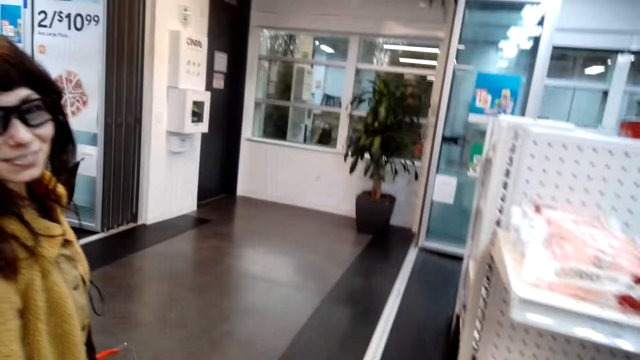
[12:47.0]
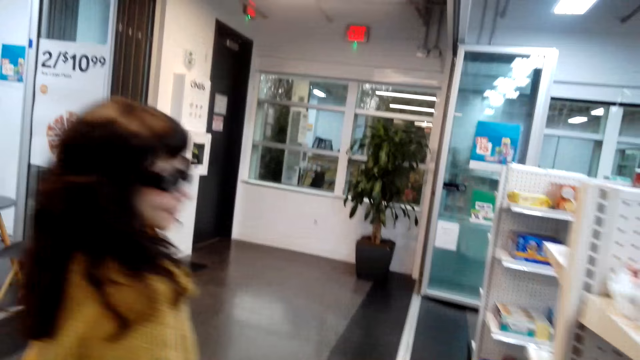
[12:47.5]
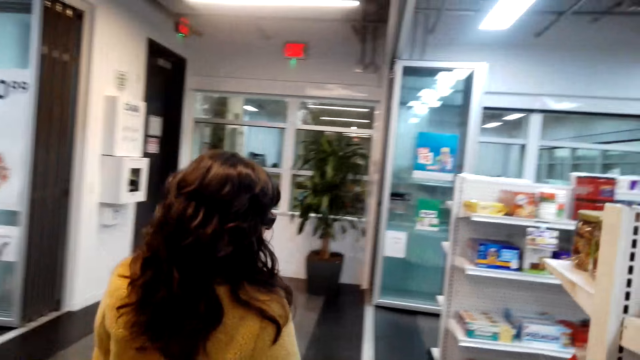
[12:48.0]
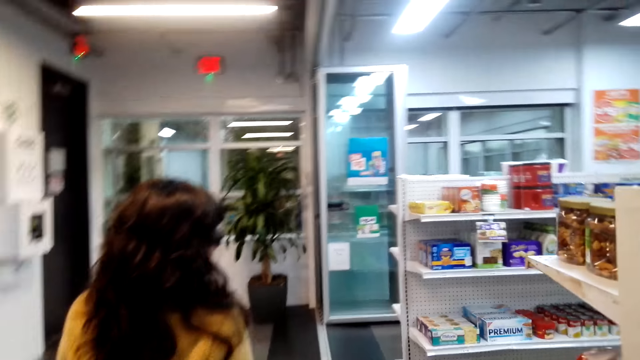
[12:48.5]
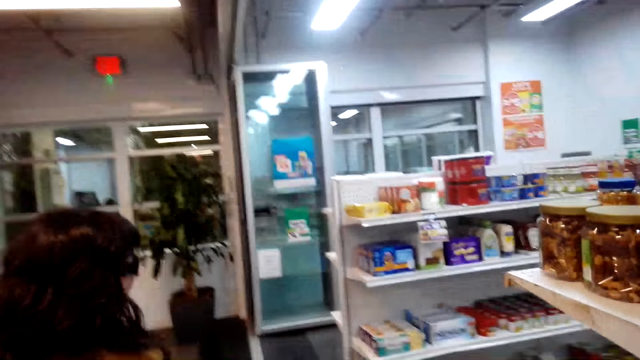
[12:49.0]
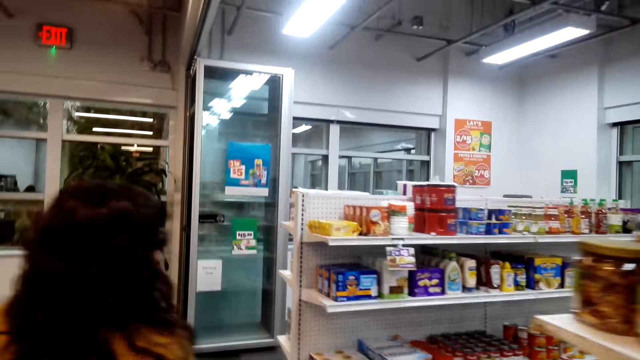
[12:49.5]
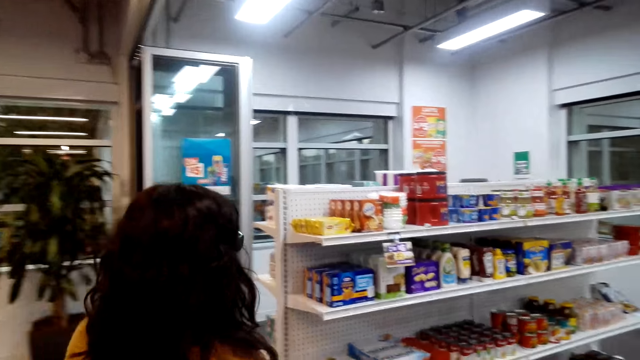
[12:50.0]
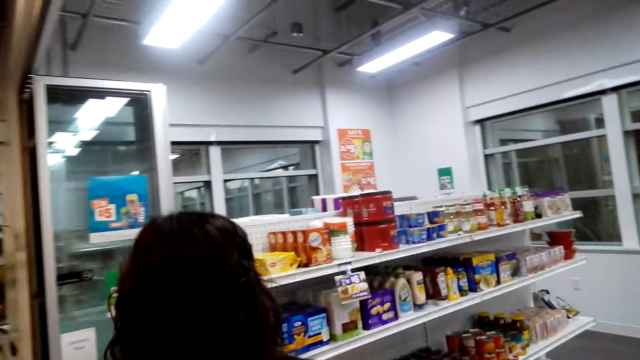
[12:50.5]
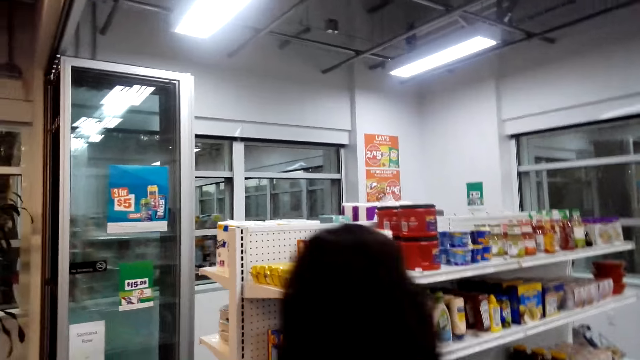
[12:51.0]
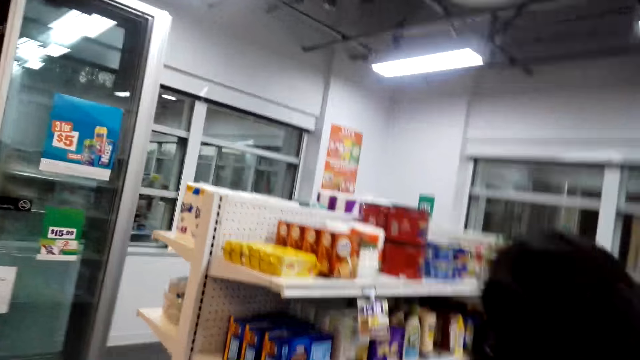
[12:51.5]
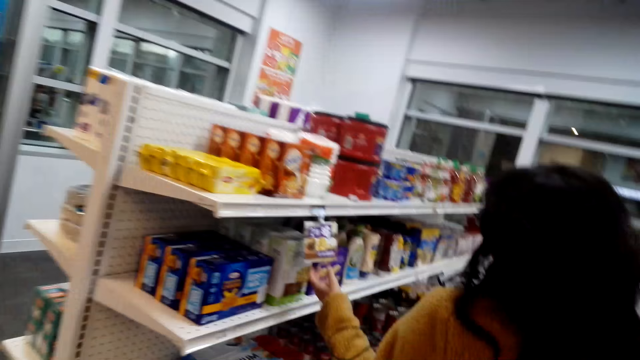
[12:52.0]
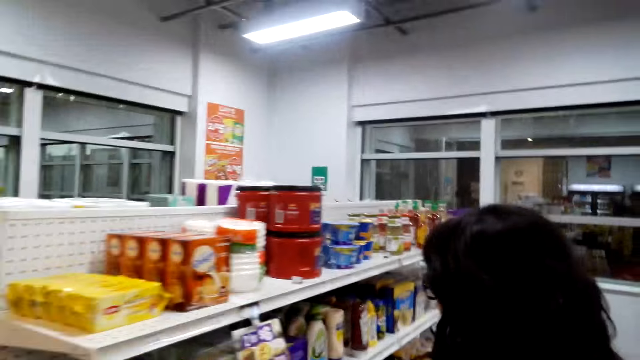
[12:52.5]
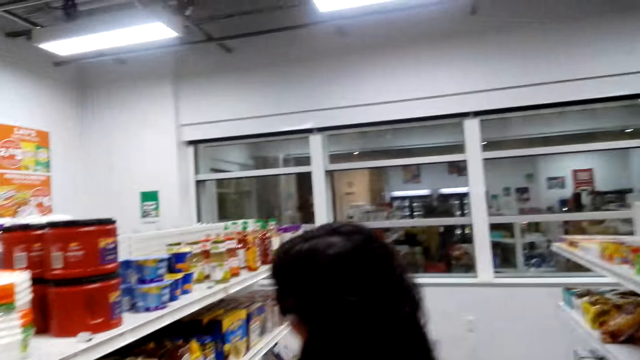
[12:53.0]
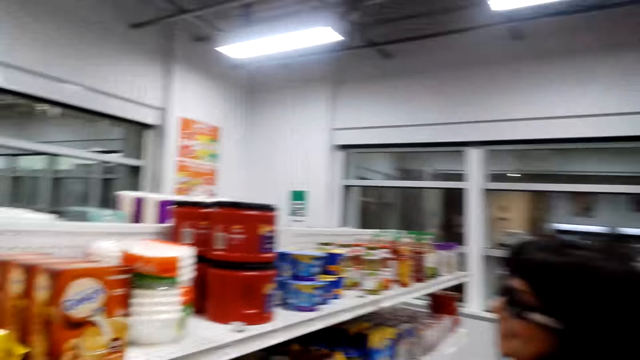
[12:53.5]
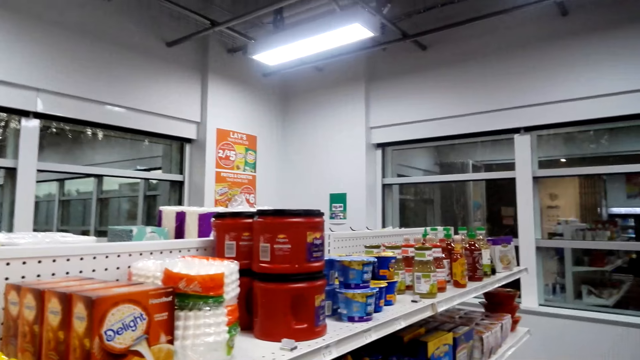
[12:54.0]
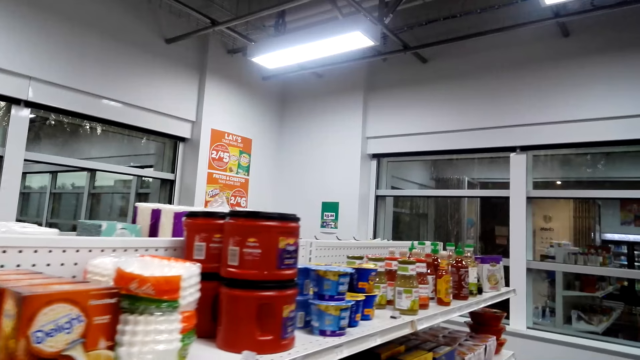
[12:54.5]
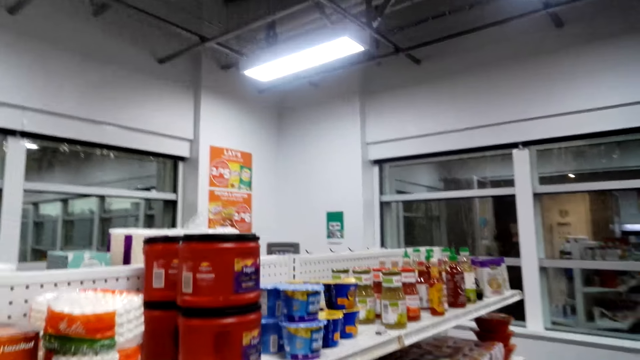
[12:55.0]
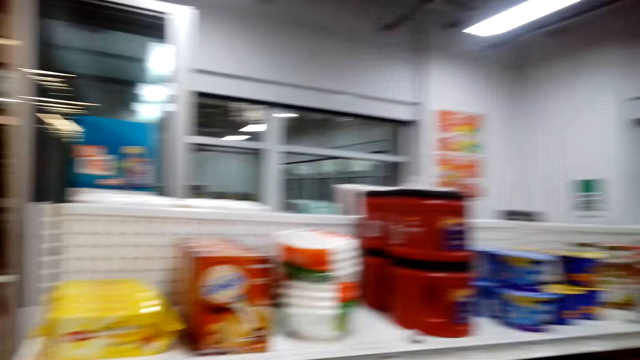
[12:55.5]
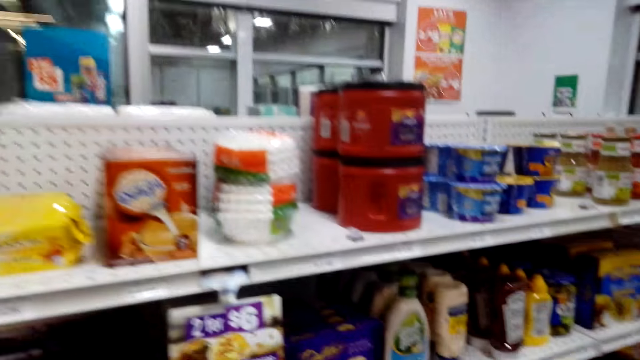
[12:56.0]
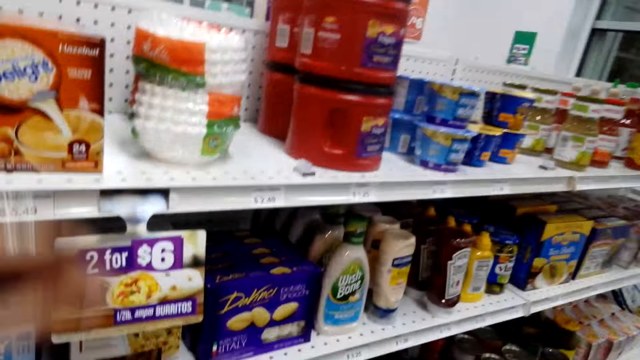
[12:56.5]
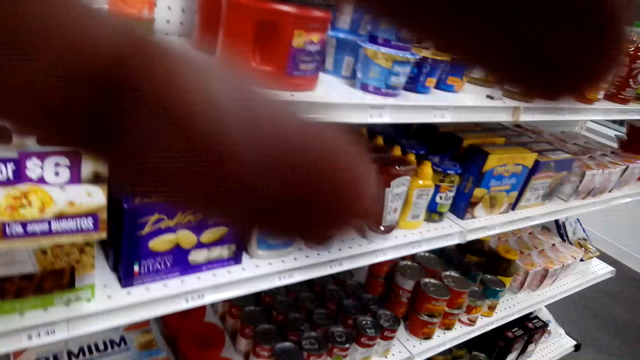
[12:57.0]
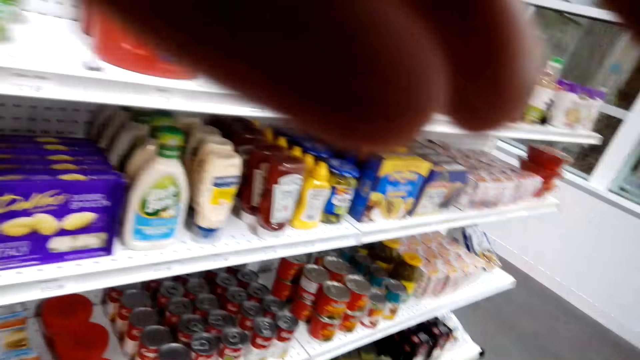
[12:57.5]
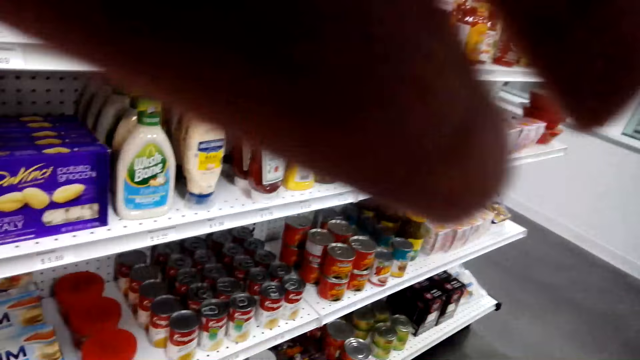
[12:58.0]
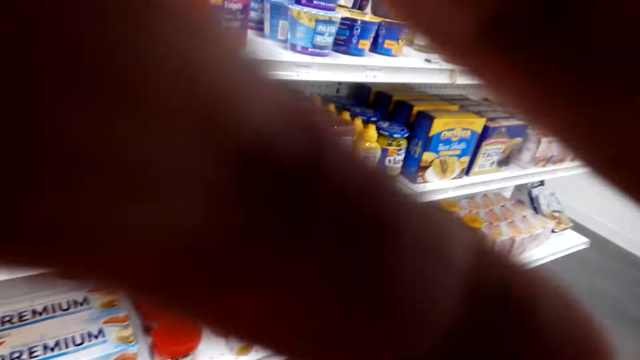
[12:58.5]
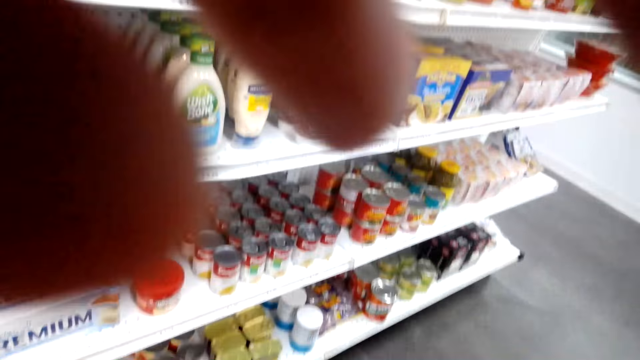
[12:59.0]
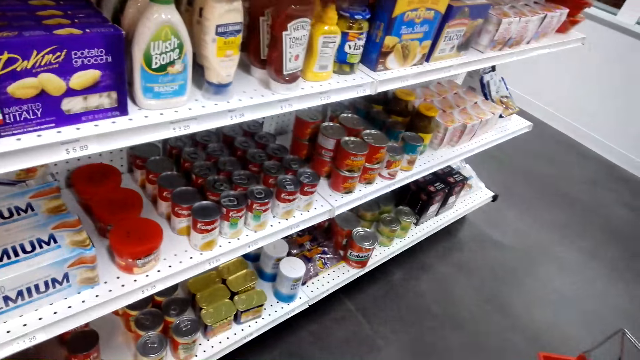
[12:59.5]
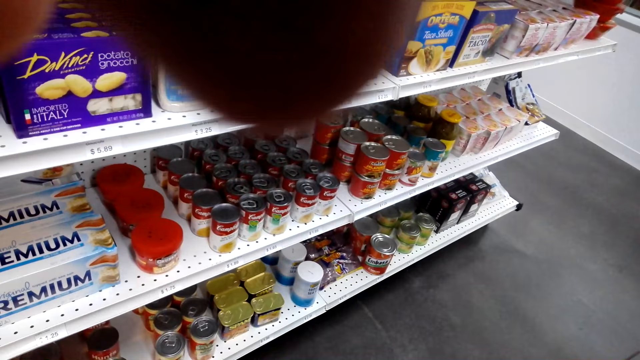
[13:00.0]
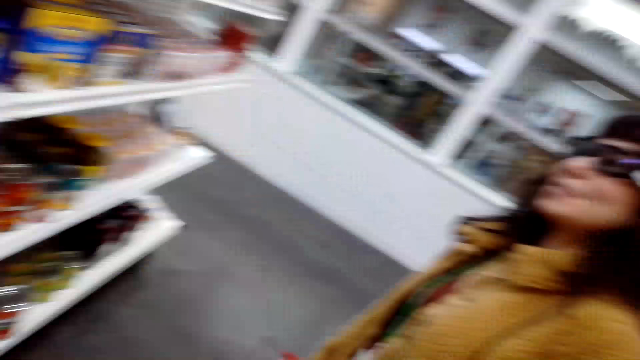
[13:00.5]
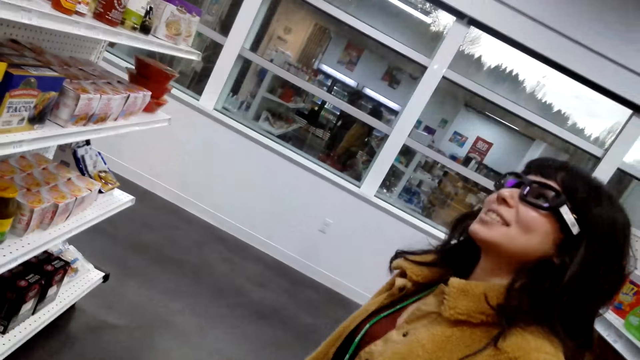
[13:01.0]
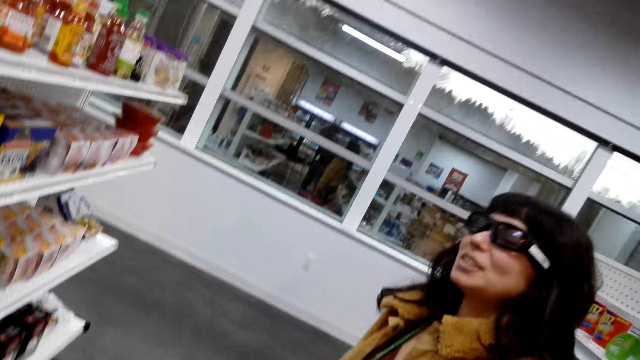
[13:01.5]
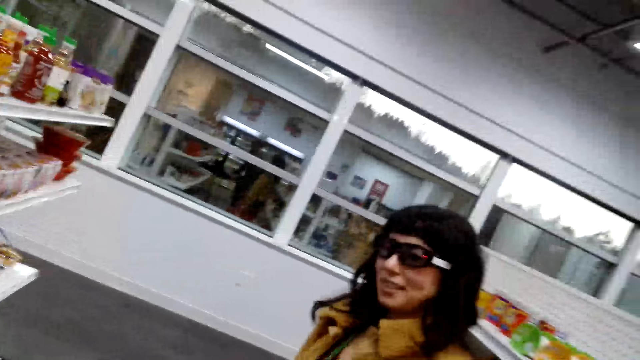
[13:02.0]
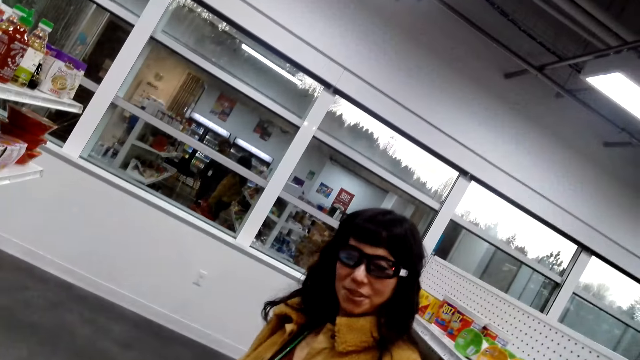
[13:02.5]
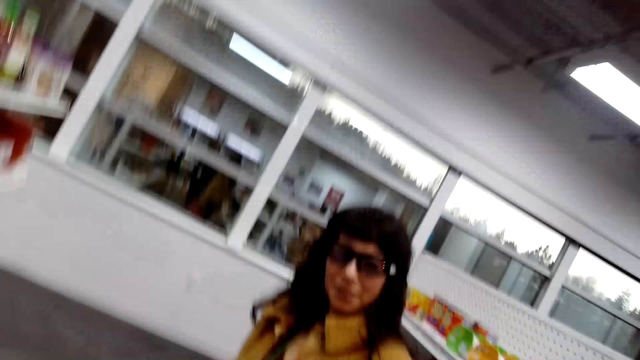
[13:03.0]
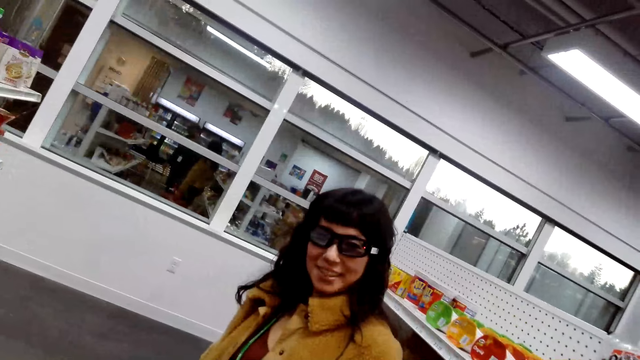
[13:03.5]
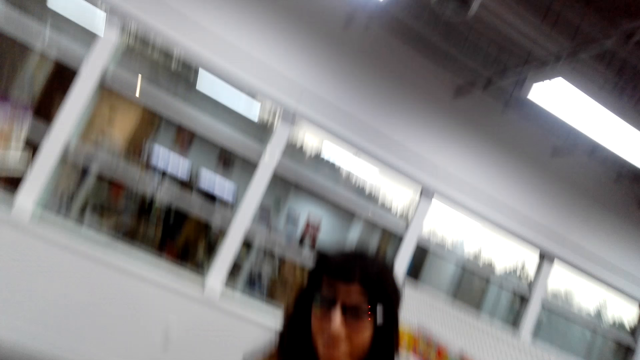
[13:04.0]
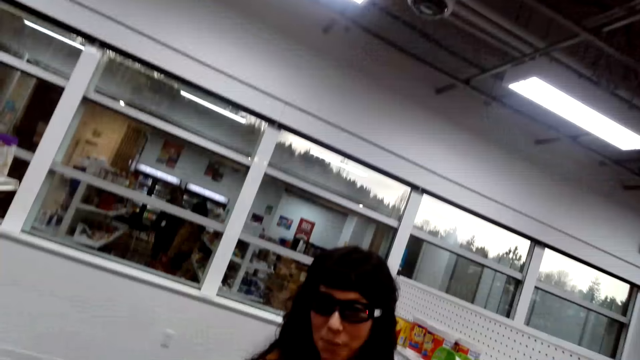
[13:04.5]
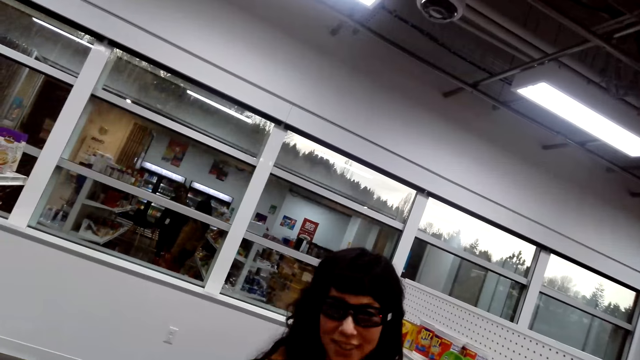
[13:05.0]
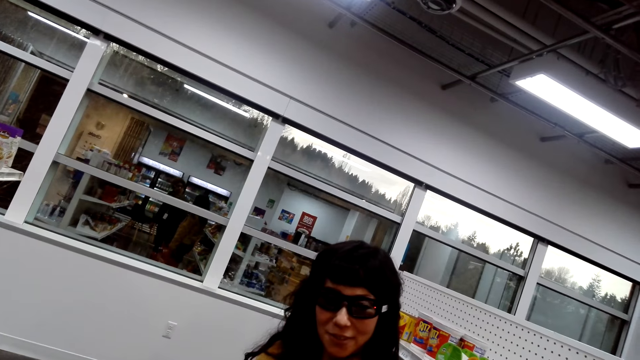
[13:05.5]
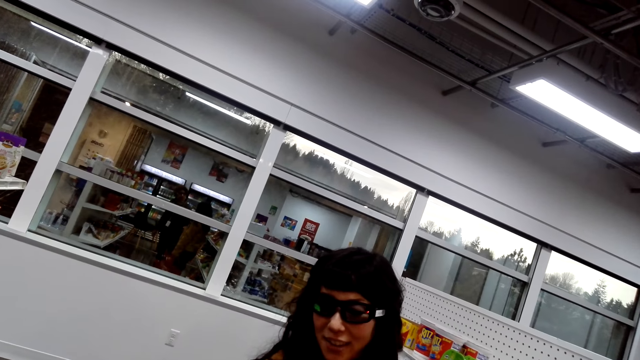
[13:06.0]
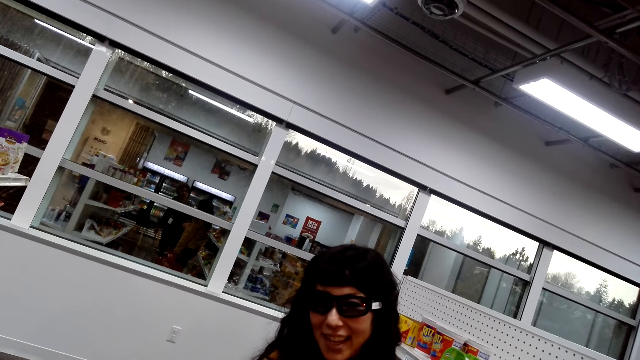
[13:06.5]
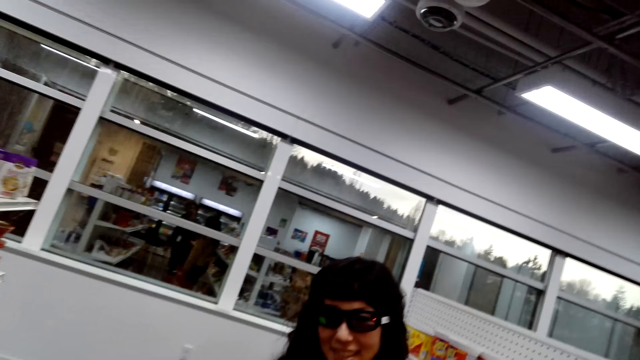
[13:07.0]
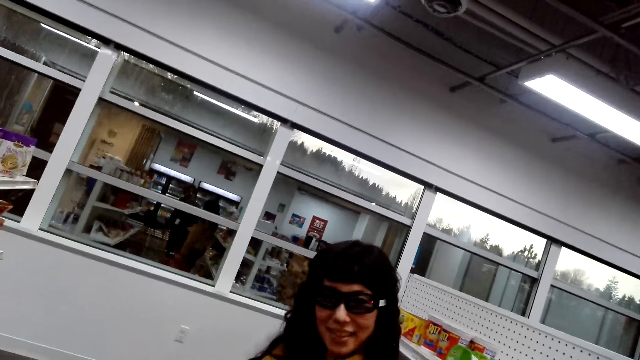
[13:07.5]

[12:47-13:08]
A lady walks in the building. The camera wearer walks behind the lady. The lady touches items on the shelf. The camera wearer looks around. They adjust the camera. The lady talks to the camera wearer.
